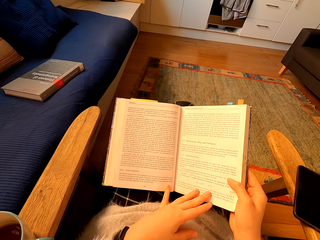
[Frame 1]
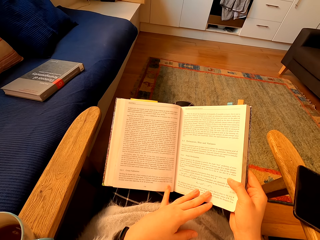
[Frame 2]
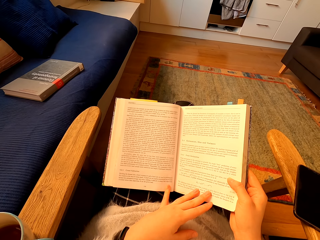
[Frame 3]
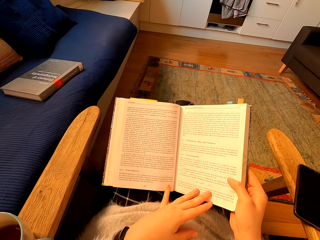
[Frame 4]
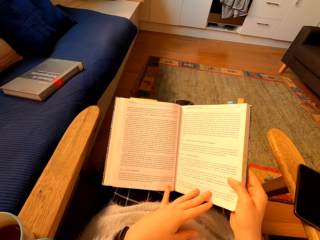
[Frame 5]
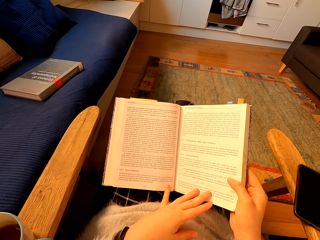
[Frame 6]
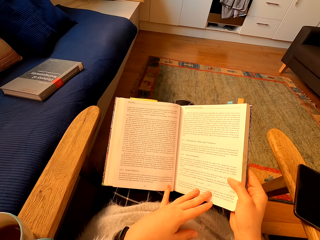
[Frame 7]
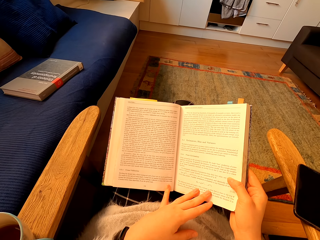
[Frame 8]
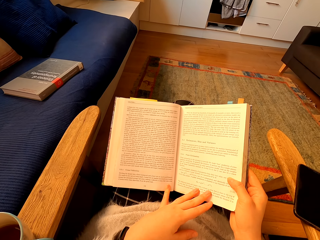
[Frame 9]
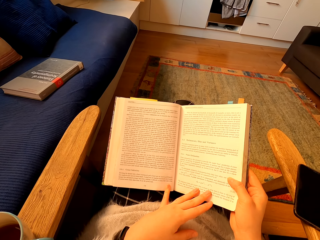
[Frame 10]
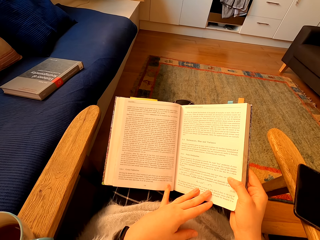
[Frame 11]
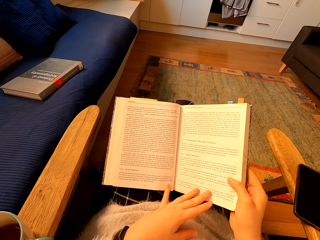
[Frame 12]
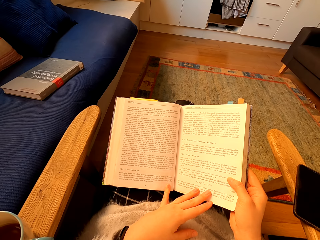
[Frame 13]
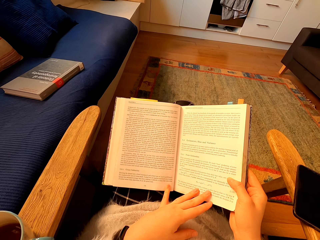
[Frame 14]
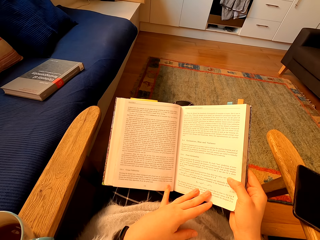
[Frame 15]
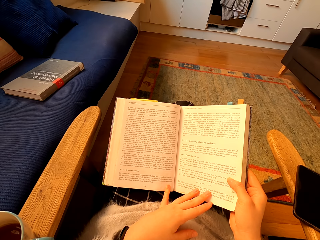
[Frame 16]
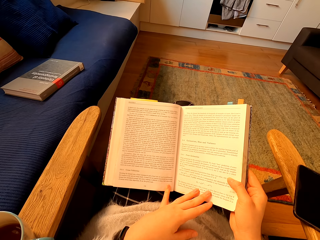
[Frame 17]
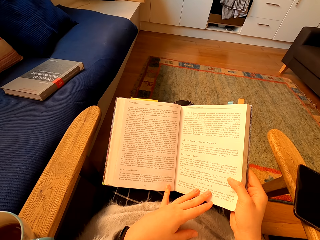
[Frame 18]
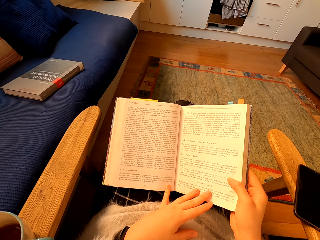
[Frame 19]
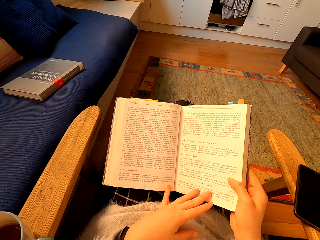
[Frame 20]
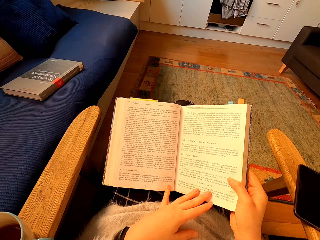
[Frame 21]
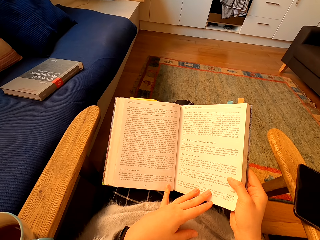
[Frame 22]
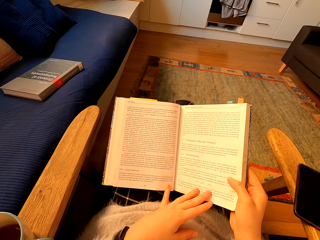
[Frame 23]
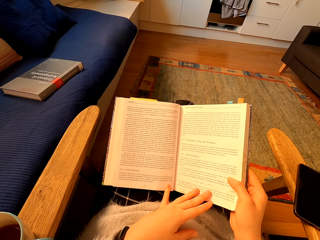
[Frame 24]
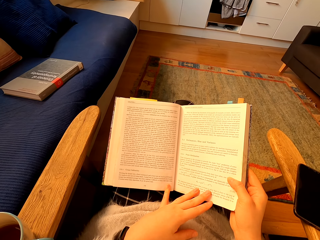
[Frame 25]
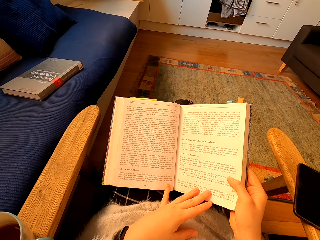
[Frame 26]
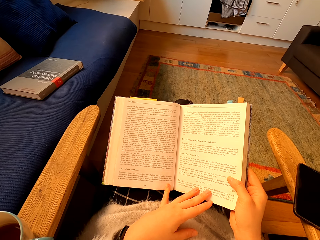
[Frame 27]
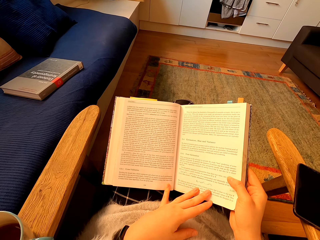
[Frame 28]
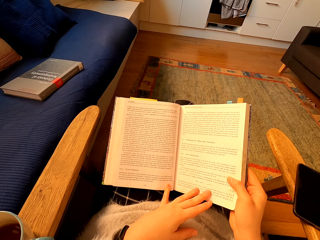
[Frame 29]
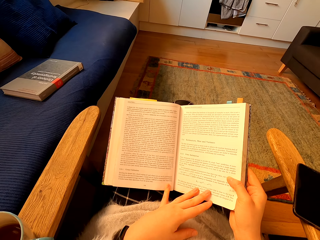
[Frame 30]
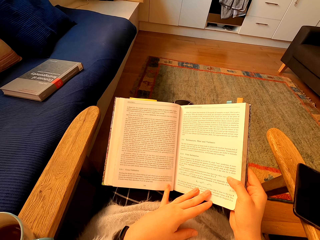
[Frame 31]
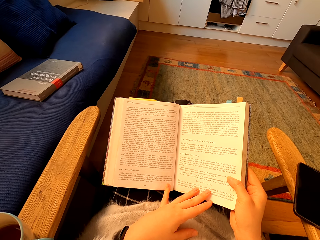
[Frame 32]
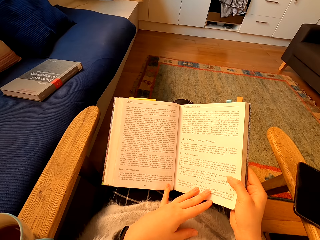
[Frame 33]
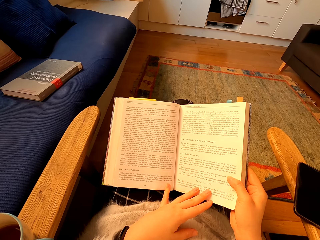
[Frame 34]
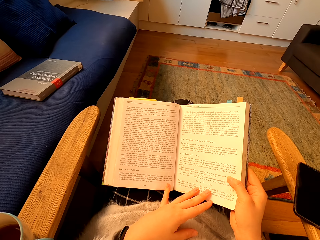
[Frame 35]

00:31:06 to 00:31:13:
The camera wearer reads the book.
